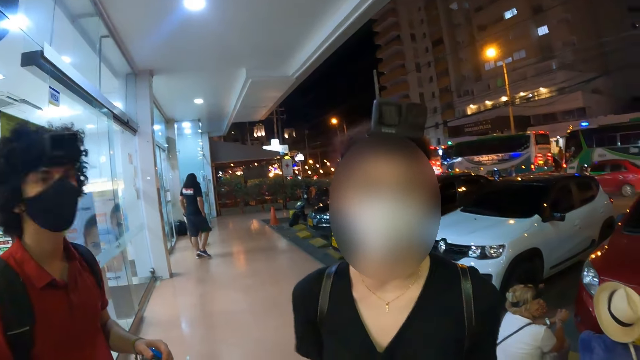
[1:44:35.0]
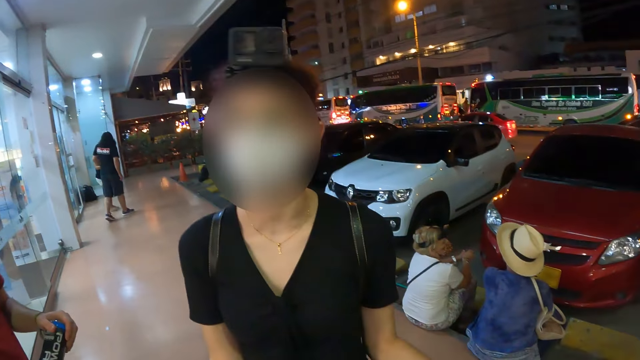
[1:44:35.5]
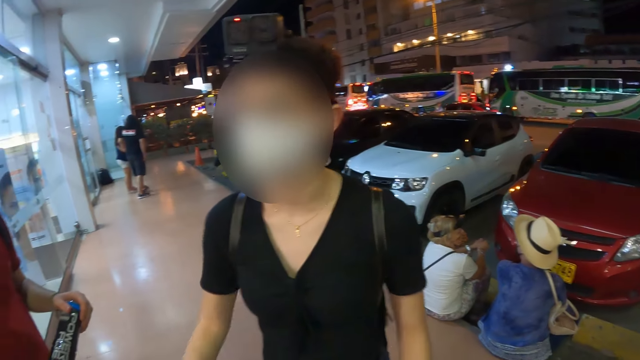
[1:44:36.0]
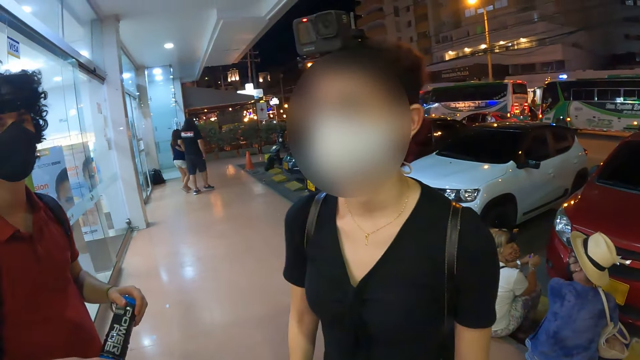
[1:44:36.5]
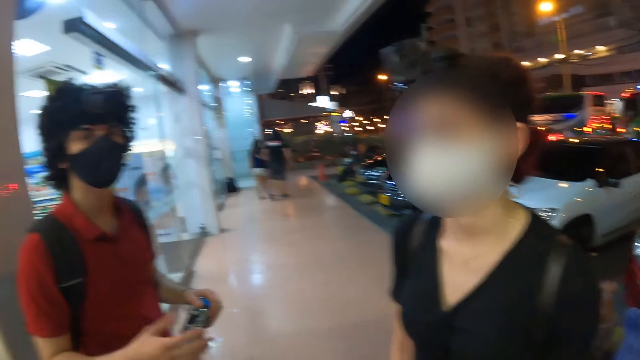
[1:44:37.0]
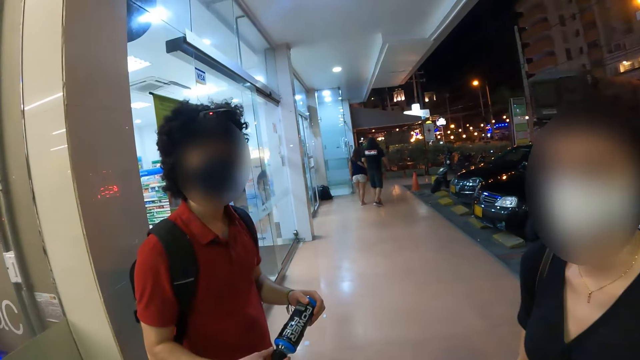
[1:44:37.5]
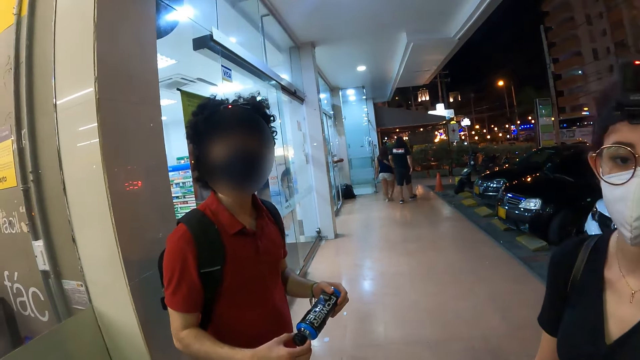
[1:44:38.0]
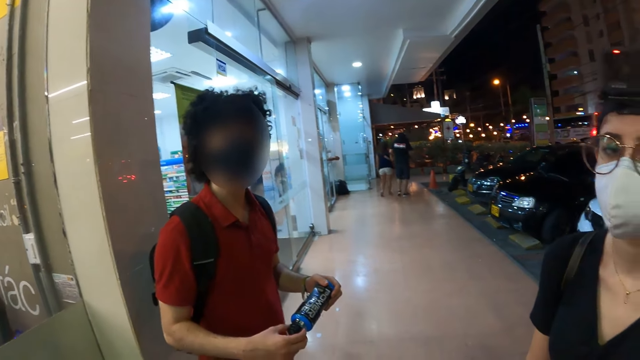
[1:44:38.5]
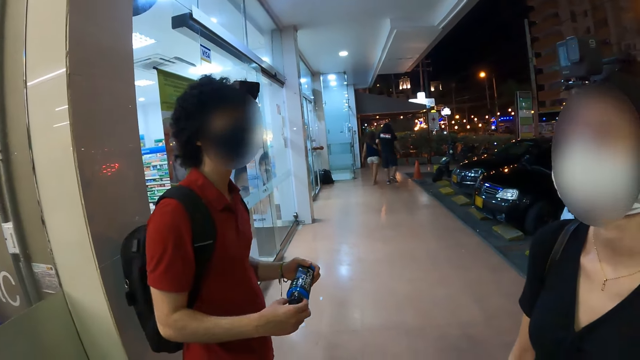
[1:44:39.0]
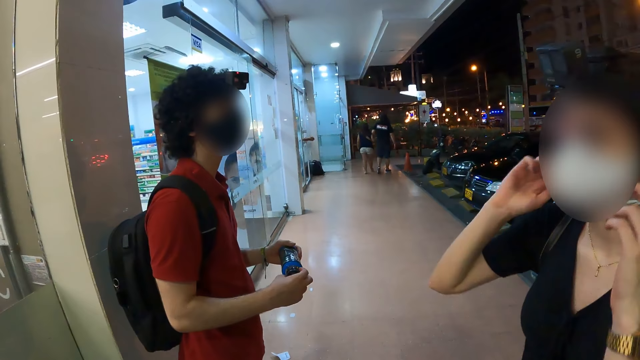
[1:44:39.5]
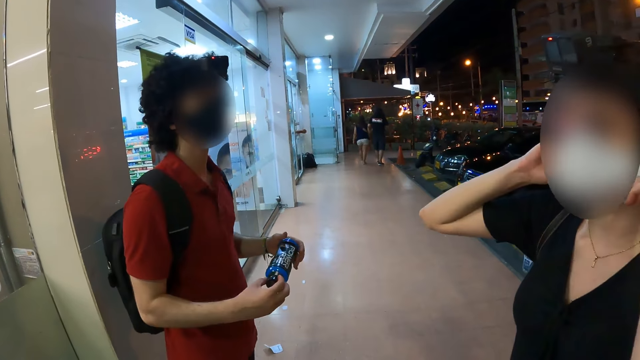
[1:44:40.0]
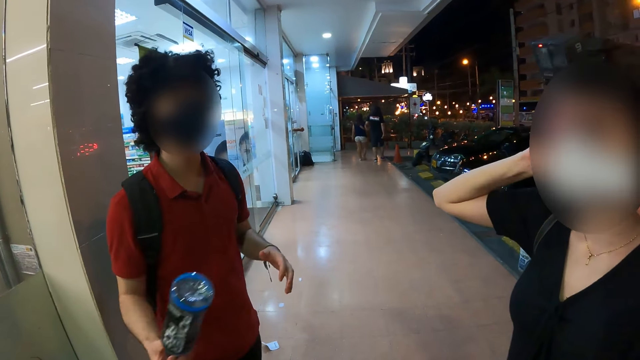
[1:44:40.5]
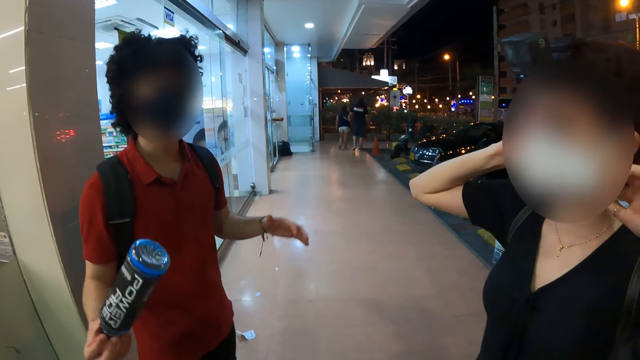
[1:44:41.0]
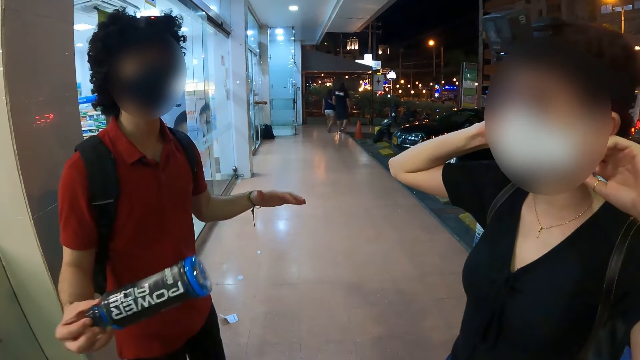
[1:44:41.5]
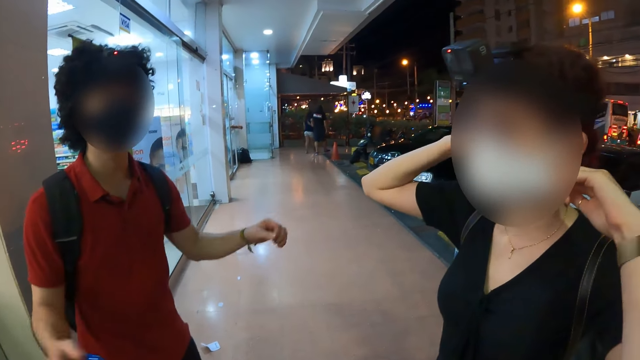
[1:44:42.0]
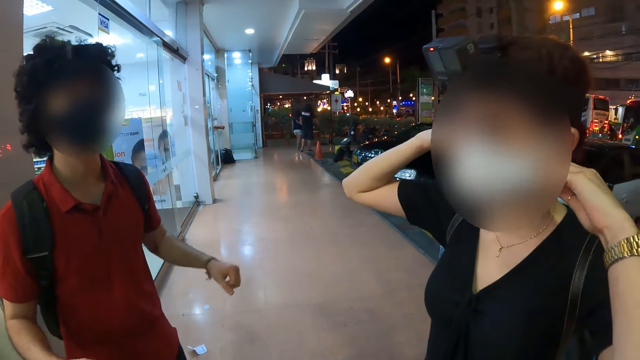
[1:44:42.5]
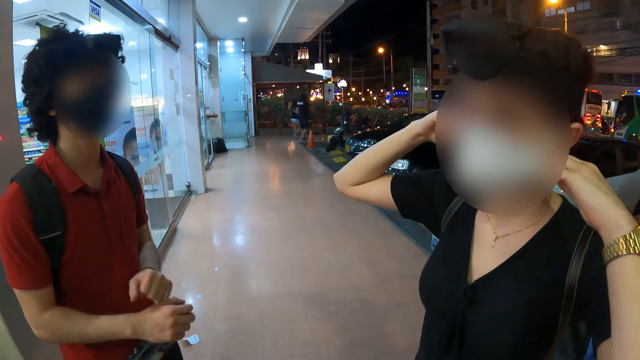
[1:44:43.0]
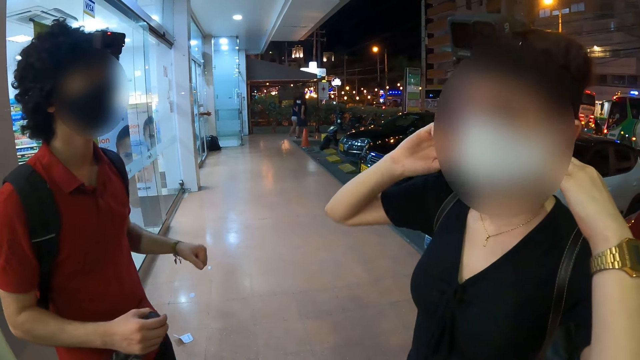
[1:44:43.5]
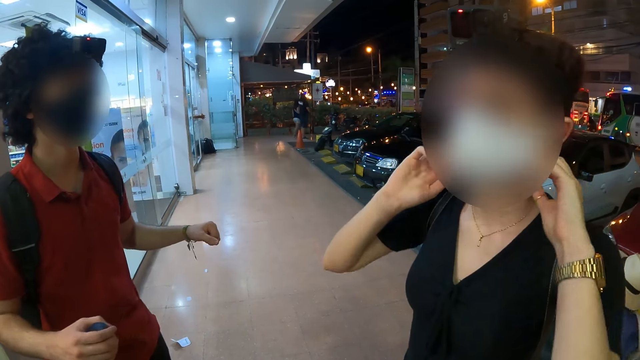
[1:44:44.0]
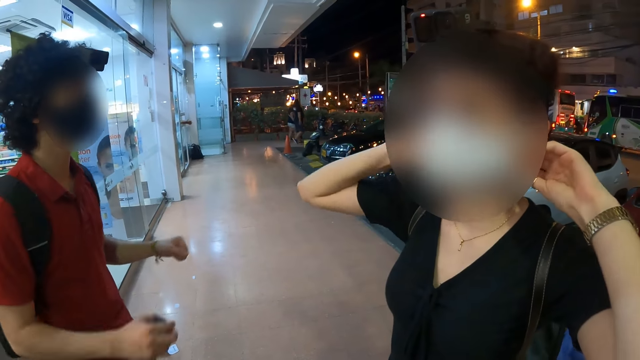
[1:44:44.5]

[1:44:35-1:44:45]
A woman adjusts her face masks with her hands.

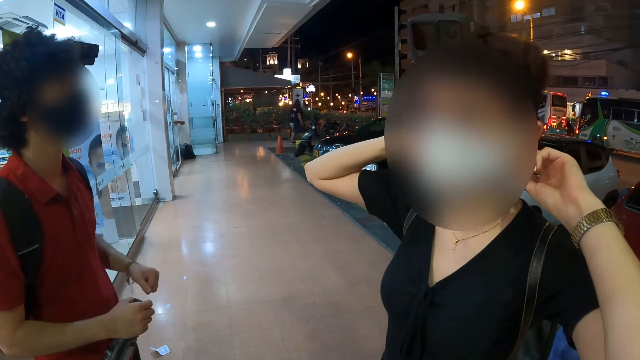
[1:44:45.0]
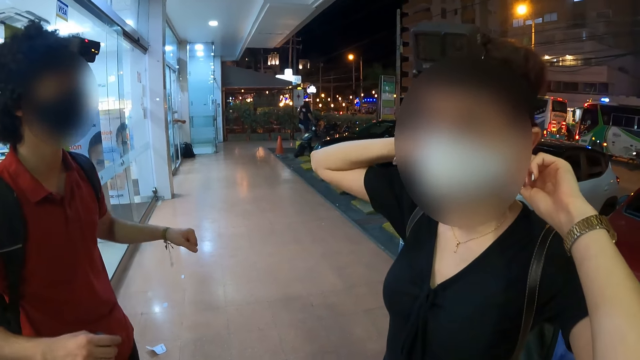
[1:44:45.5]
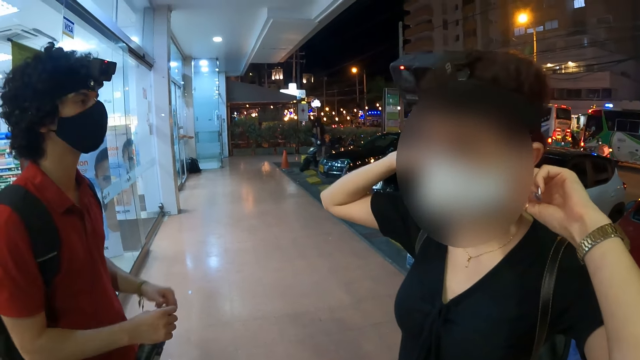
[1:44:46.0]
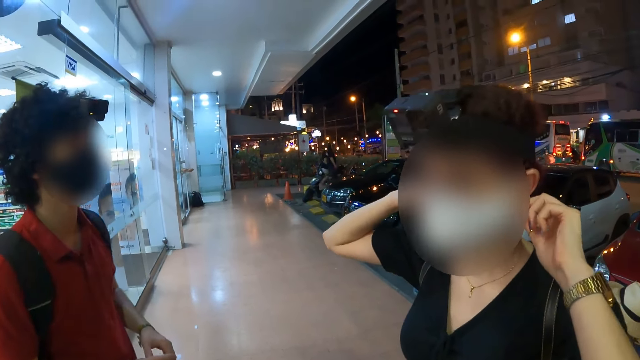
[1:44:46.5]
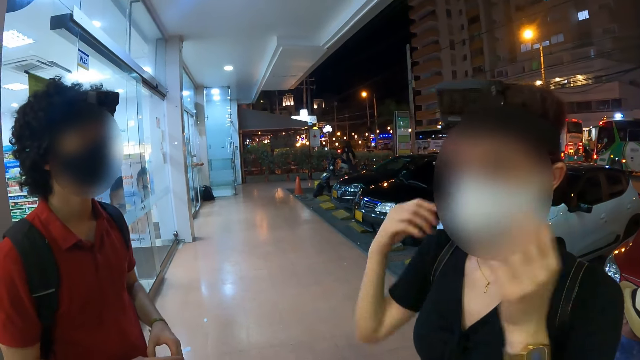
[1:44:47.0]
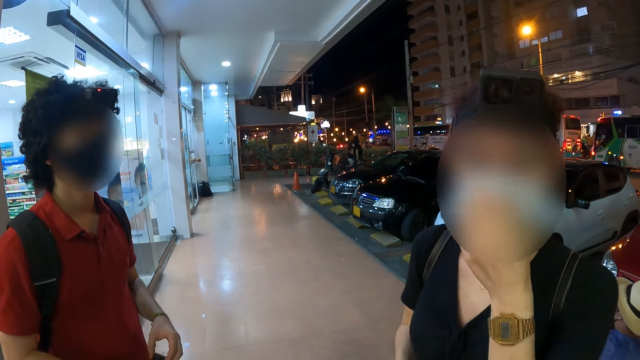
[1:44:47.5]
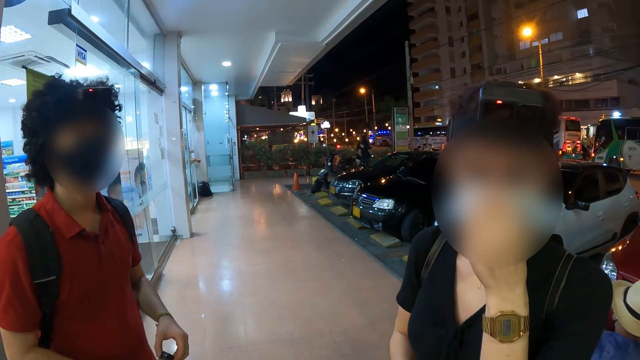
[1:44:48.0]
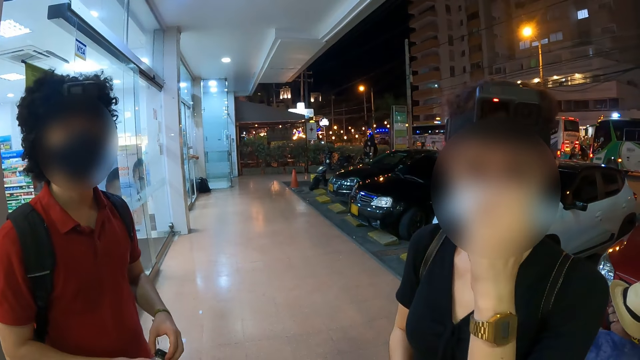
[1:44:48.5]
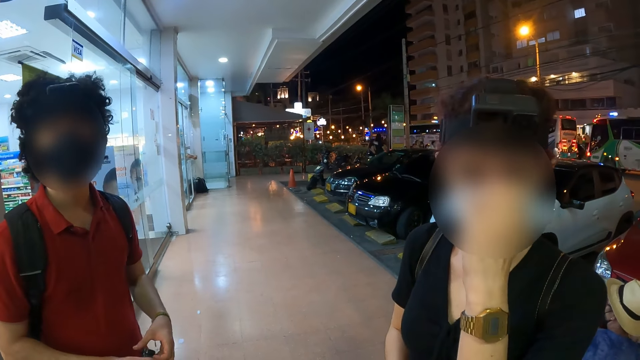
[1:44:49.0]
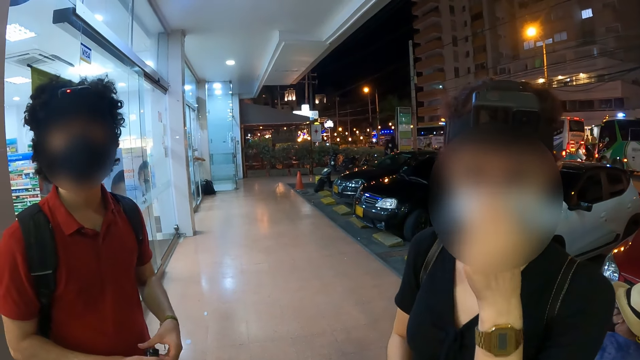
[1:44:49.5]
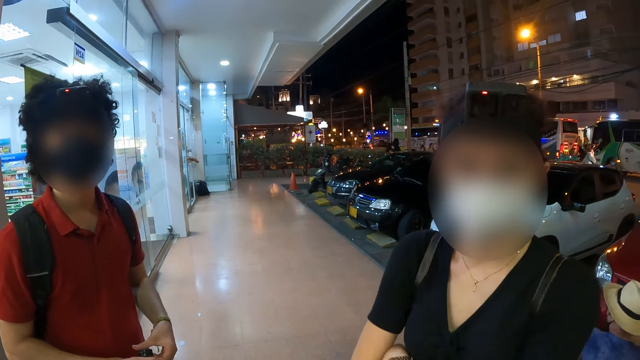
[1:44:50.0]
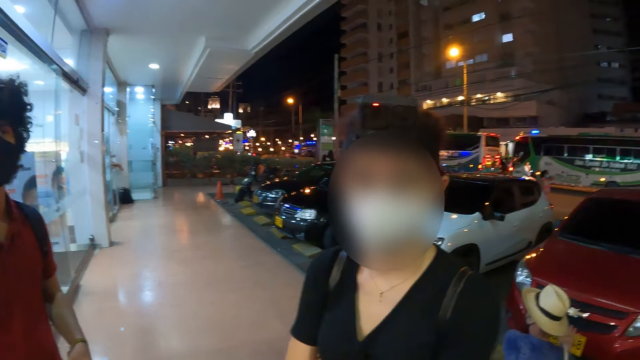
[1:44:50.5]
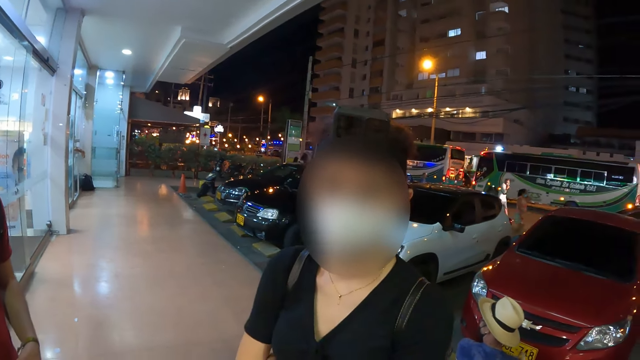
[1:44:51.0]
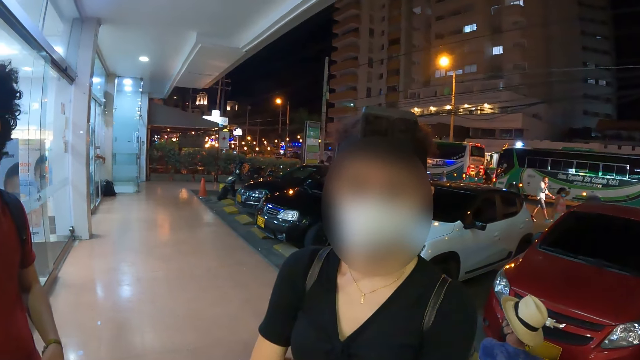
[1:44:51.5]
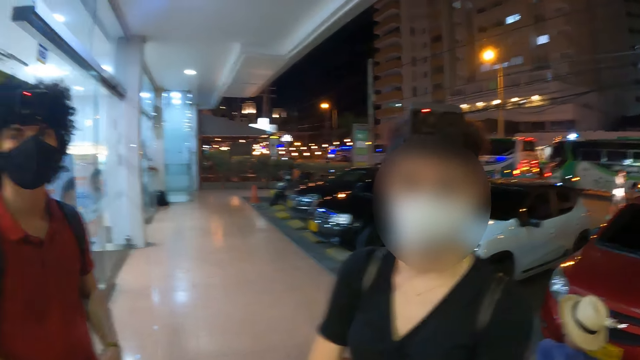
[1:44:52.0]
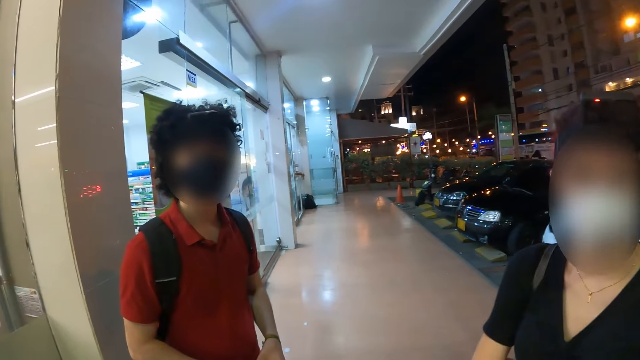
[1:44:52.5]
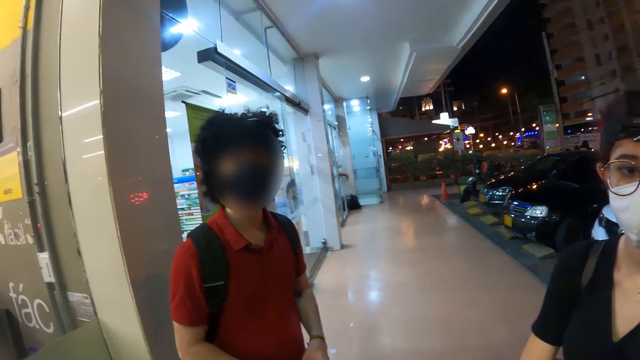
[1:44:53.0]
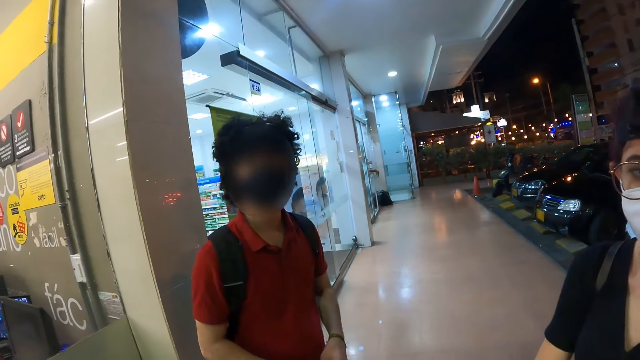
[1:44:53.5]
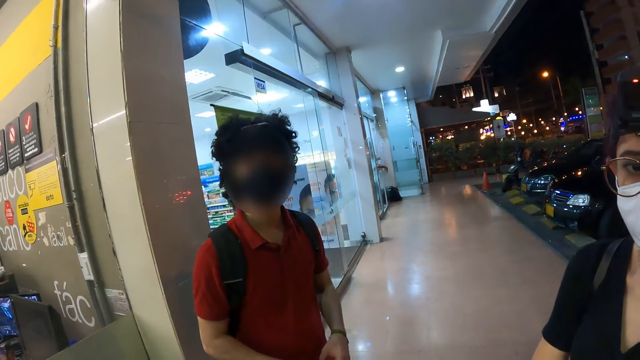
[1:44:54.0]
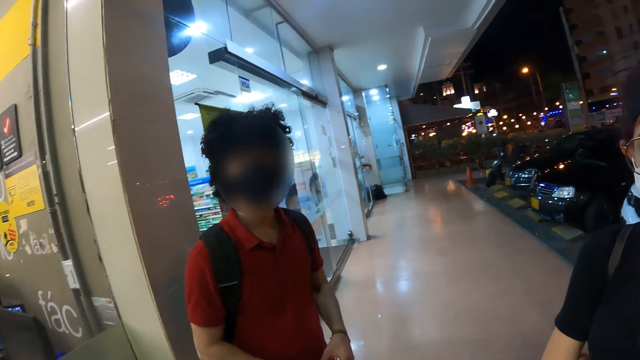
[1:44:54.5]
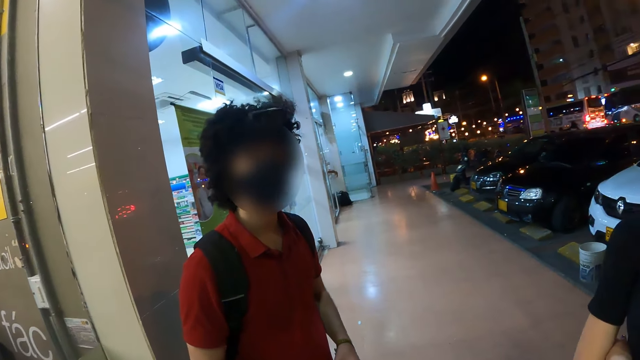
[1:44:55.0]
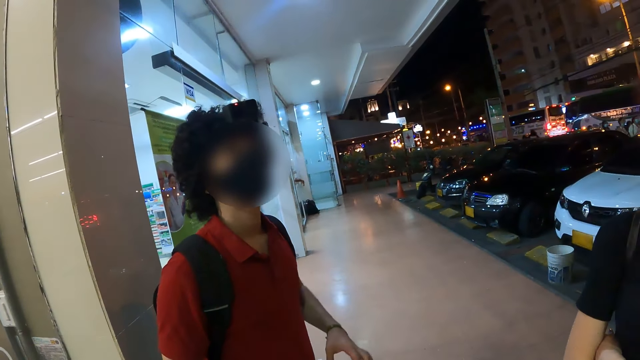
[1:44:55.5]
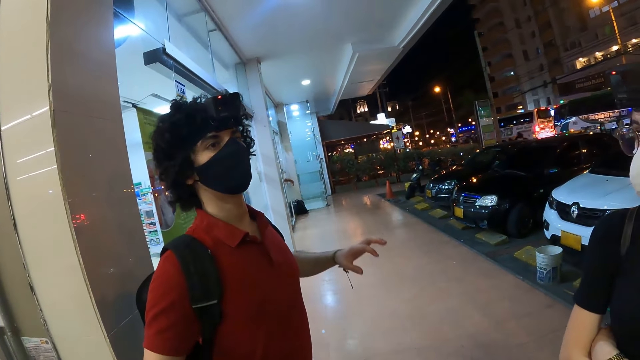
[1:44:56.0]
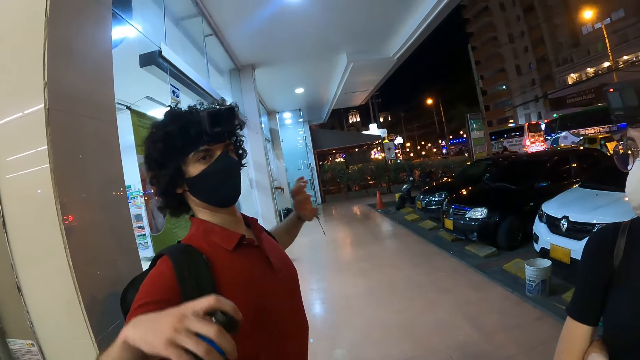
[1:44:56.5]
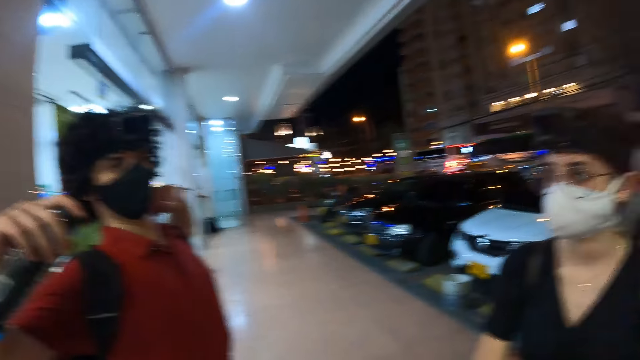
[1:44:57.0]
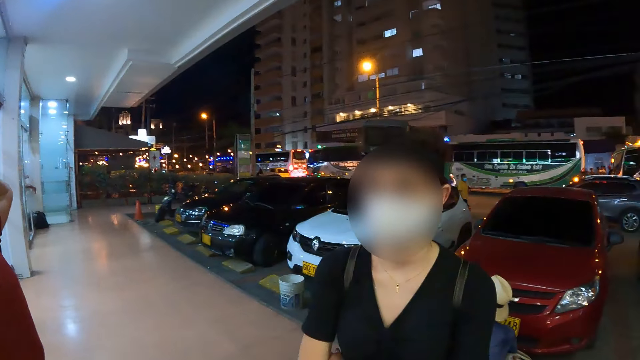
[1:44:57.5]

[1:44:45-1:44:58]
A woman adjusts her face masks with her left hand. The camera wearer looks around. A man stretches himself.
